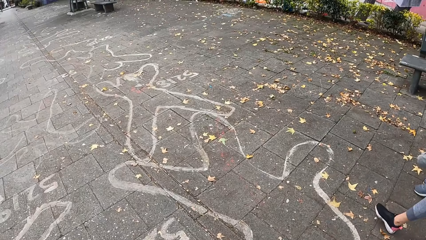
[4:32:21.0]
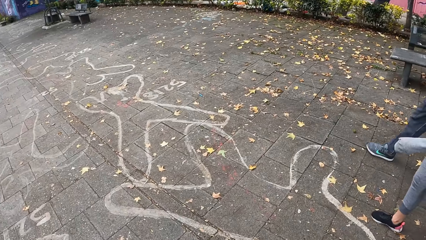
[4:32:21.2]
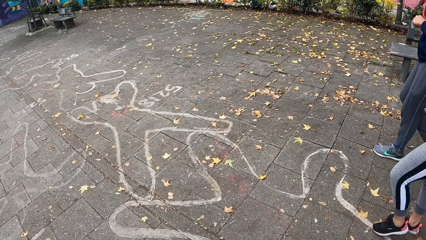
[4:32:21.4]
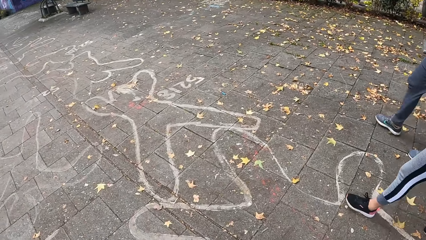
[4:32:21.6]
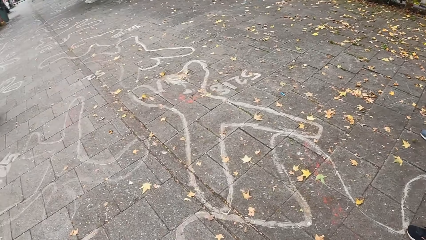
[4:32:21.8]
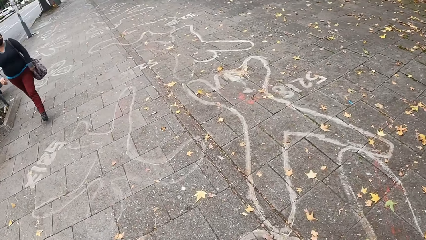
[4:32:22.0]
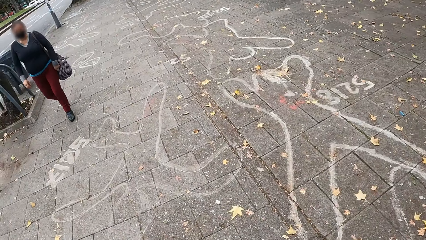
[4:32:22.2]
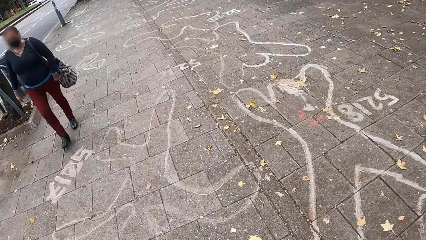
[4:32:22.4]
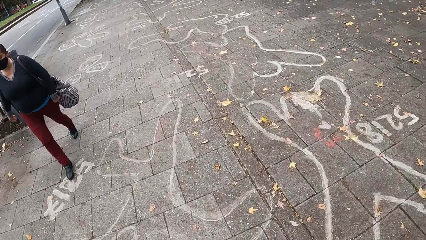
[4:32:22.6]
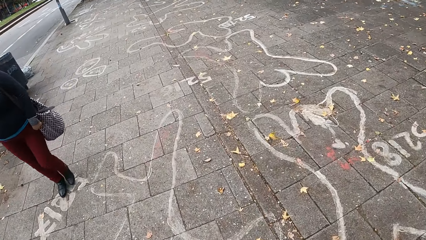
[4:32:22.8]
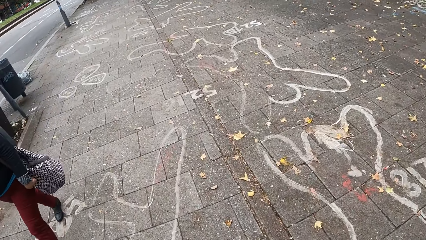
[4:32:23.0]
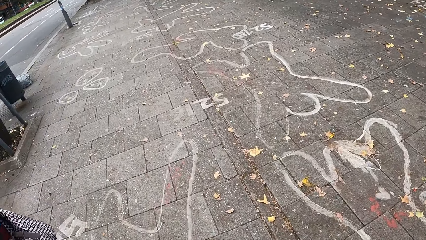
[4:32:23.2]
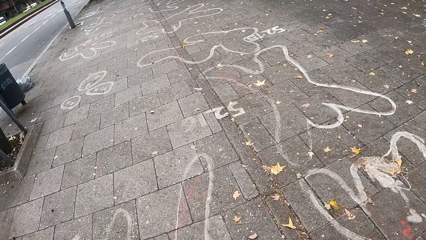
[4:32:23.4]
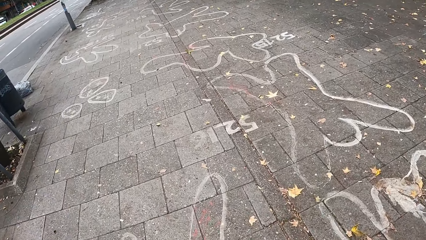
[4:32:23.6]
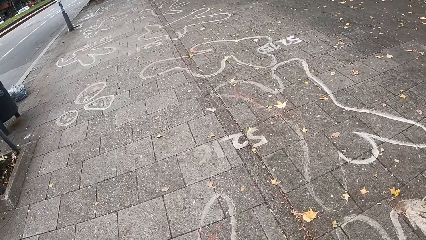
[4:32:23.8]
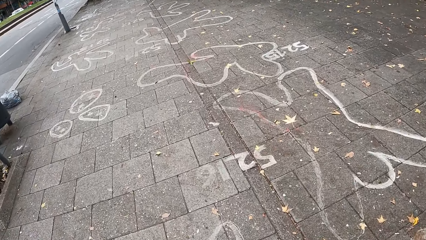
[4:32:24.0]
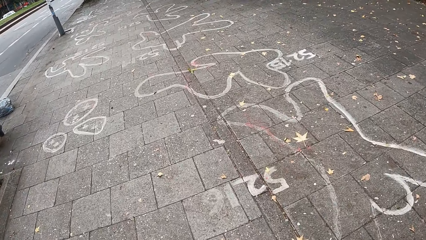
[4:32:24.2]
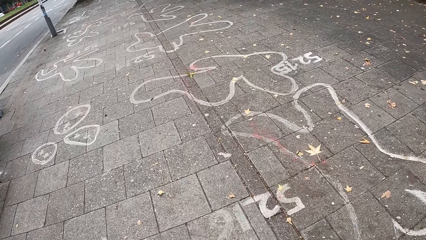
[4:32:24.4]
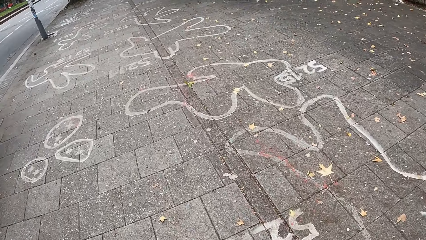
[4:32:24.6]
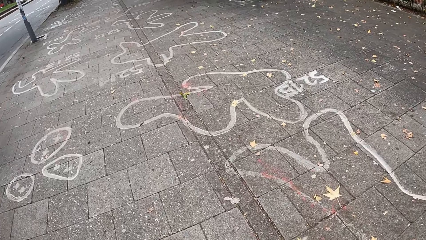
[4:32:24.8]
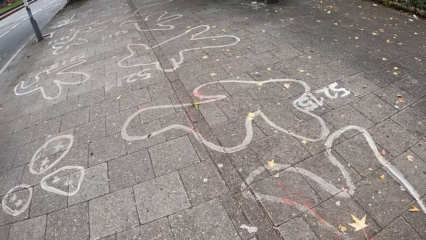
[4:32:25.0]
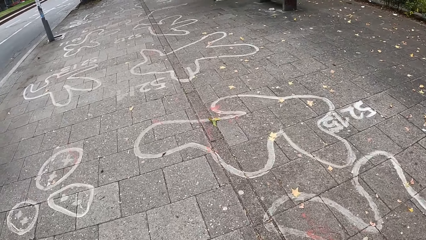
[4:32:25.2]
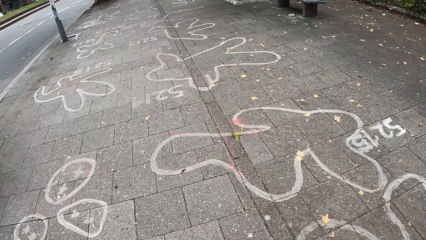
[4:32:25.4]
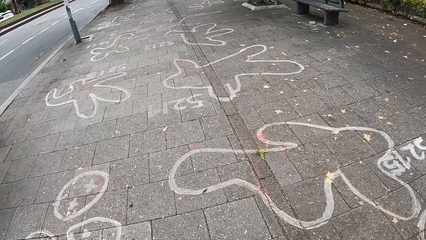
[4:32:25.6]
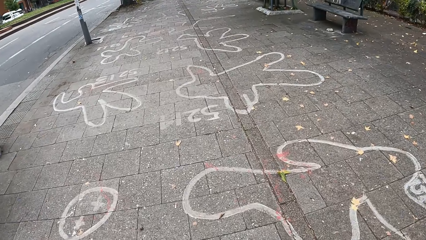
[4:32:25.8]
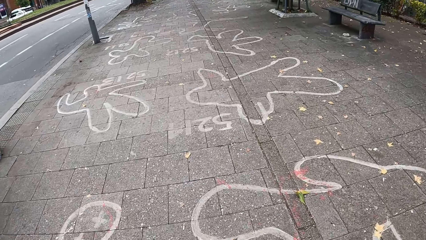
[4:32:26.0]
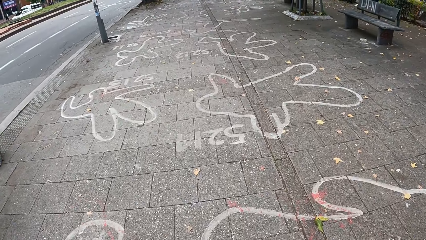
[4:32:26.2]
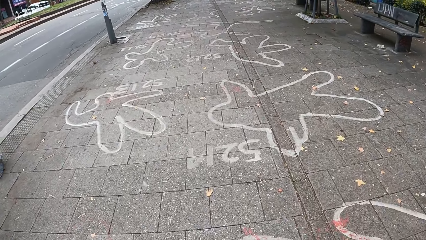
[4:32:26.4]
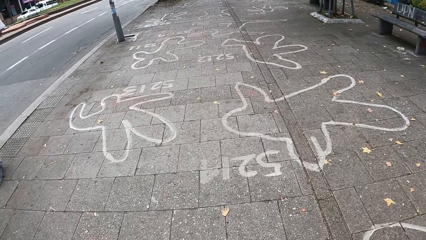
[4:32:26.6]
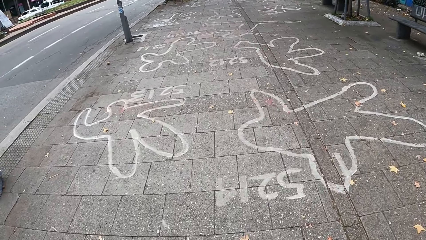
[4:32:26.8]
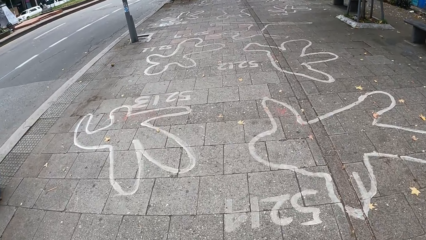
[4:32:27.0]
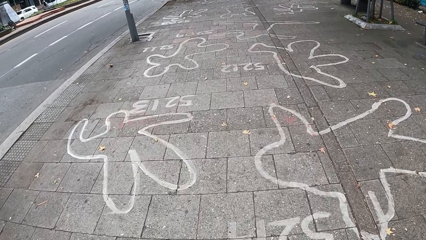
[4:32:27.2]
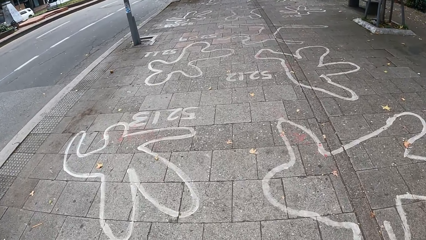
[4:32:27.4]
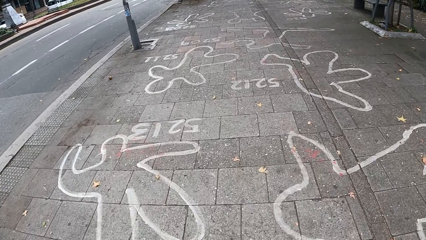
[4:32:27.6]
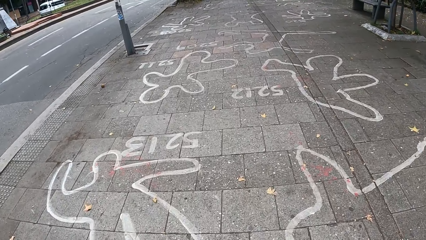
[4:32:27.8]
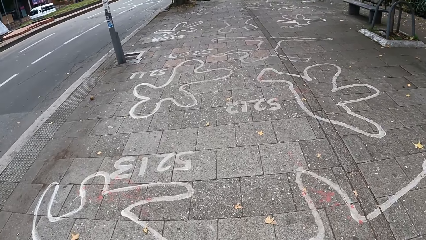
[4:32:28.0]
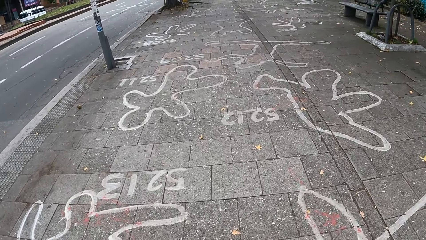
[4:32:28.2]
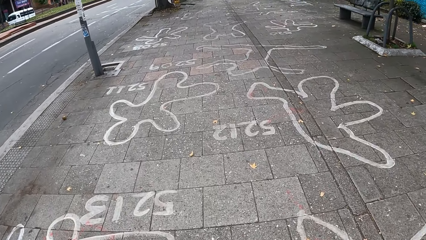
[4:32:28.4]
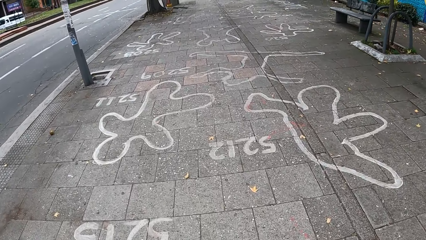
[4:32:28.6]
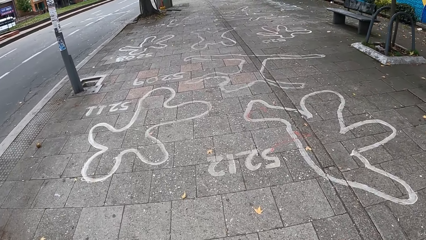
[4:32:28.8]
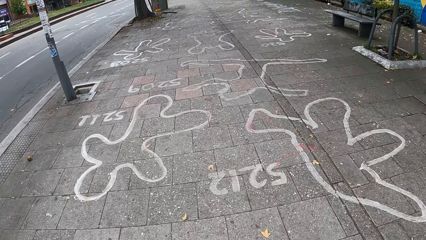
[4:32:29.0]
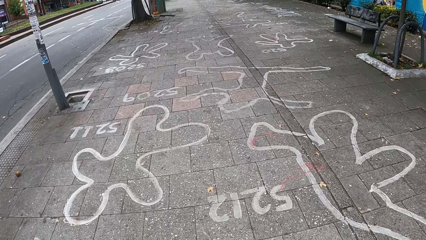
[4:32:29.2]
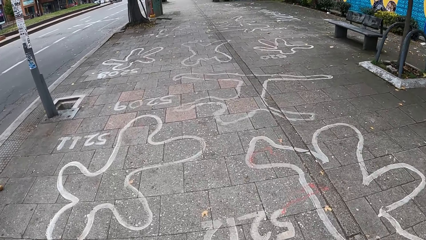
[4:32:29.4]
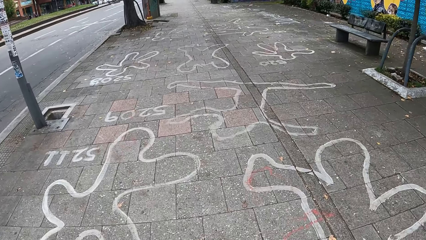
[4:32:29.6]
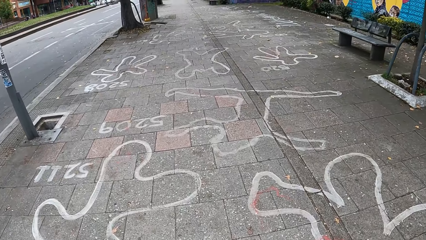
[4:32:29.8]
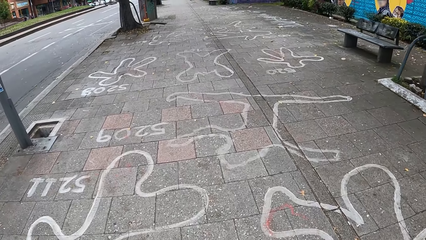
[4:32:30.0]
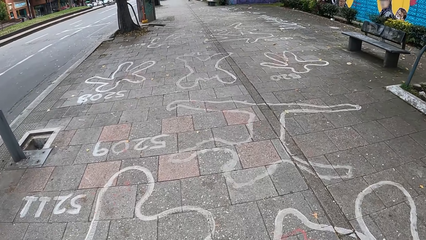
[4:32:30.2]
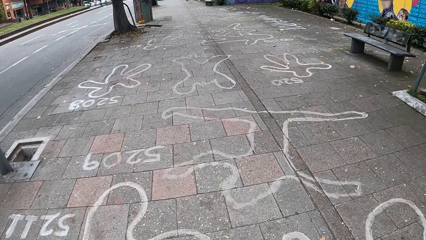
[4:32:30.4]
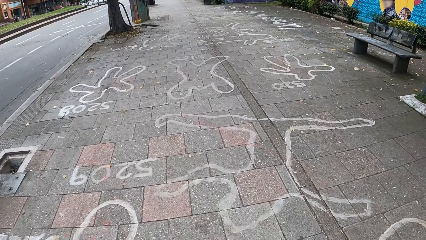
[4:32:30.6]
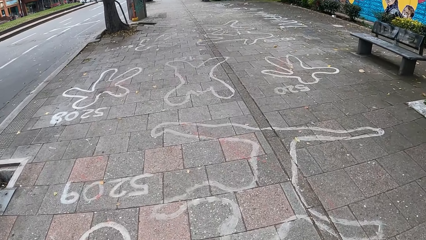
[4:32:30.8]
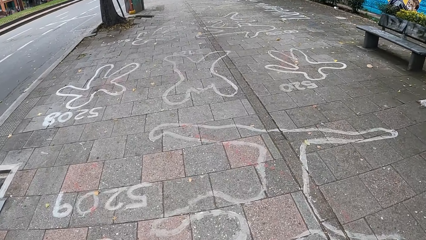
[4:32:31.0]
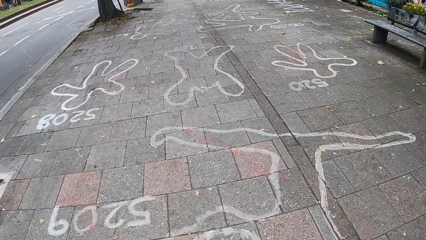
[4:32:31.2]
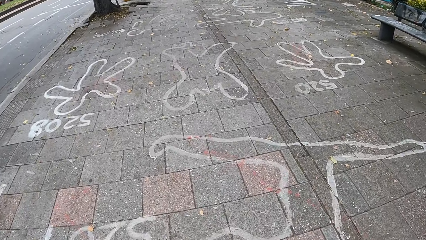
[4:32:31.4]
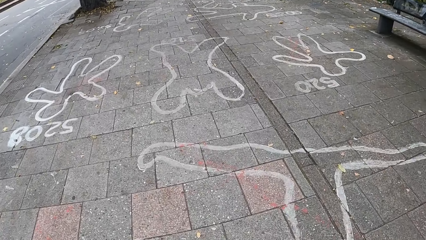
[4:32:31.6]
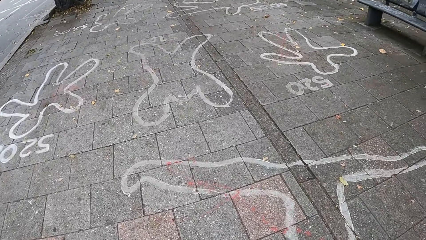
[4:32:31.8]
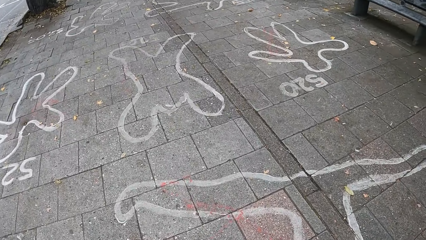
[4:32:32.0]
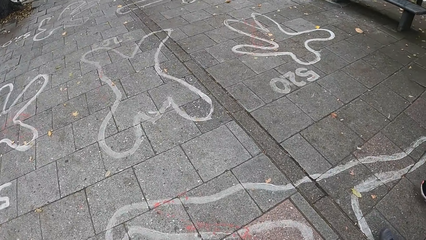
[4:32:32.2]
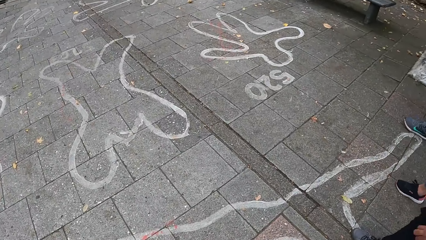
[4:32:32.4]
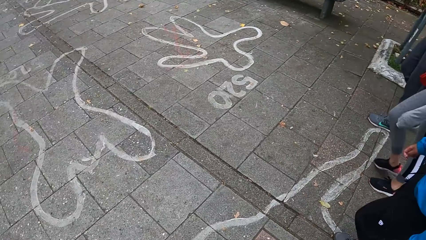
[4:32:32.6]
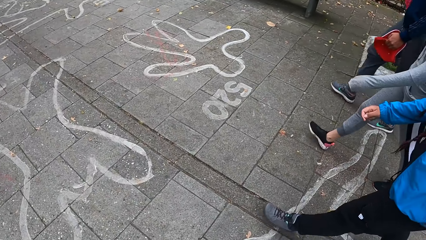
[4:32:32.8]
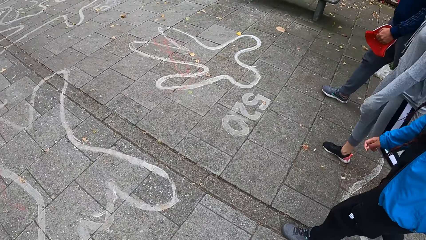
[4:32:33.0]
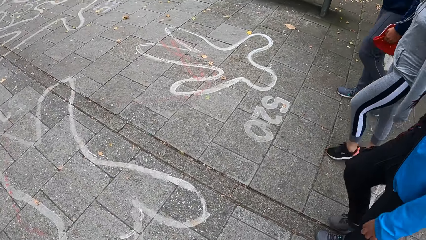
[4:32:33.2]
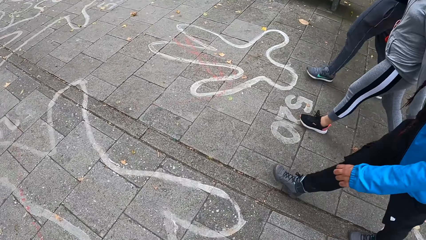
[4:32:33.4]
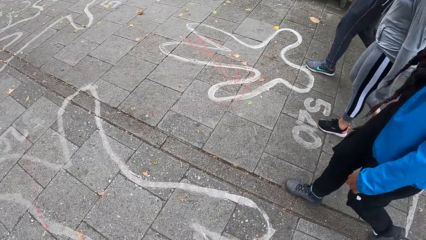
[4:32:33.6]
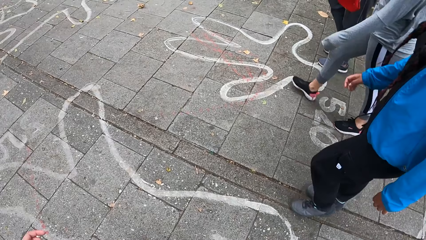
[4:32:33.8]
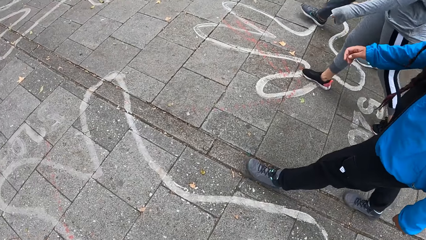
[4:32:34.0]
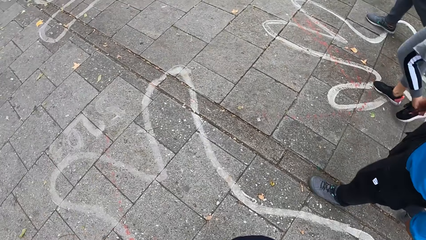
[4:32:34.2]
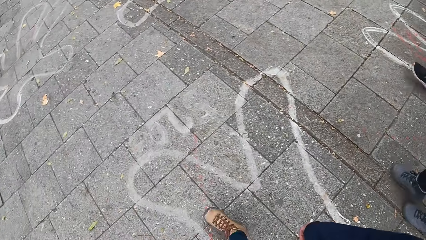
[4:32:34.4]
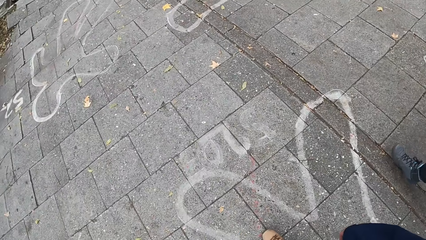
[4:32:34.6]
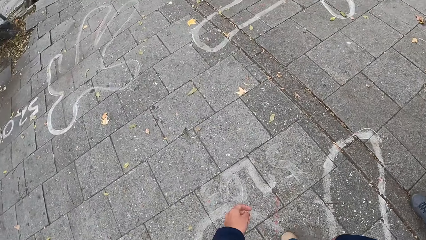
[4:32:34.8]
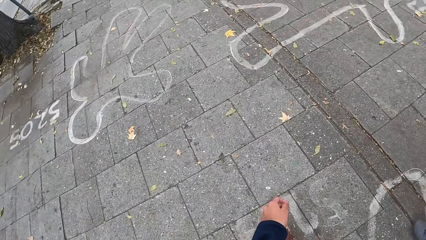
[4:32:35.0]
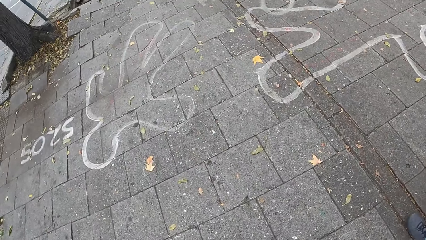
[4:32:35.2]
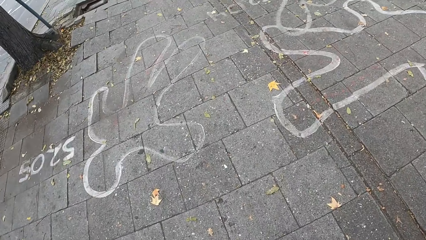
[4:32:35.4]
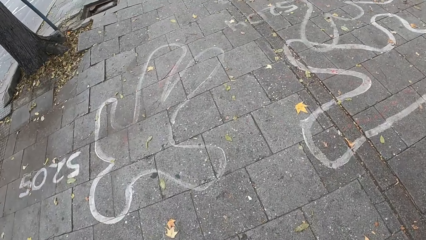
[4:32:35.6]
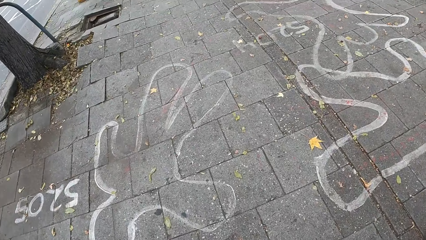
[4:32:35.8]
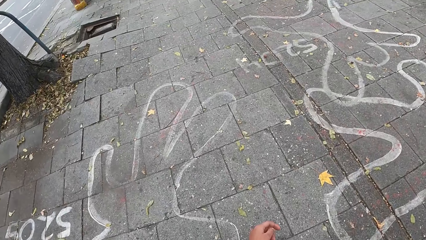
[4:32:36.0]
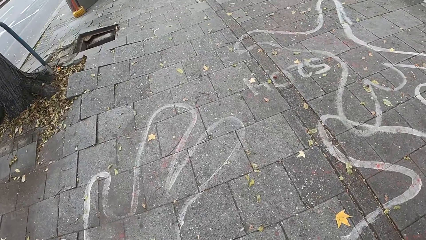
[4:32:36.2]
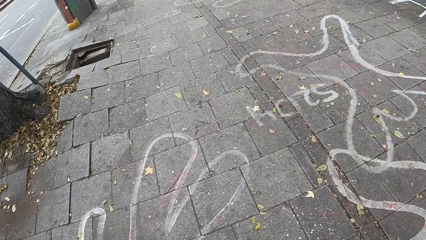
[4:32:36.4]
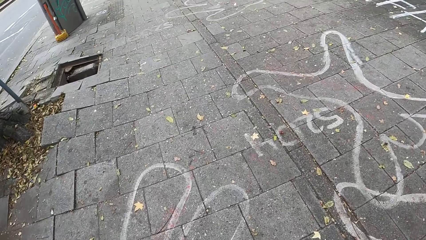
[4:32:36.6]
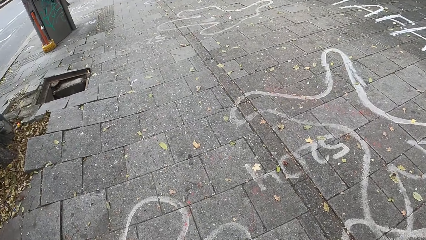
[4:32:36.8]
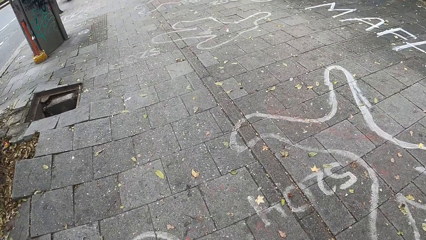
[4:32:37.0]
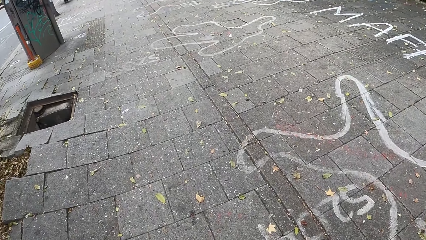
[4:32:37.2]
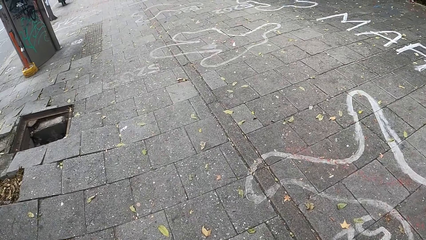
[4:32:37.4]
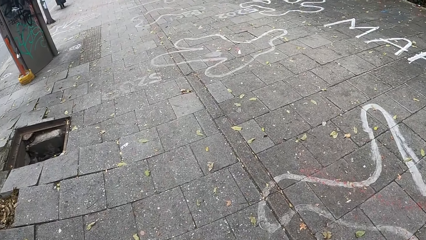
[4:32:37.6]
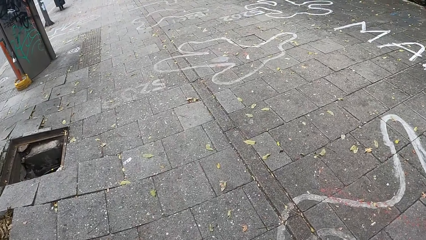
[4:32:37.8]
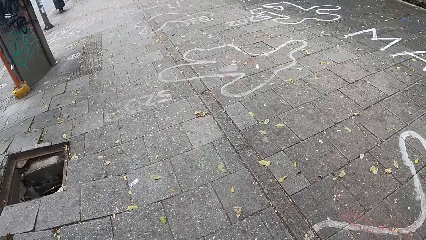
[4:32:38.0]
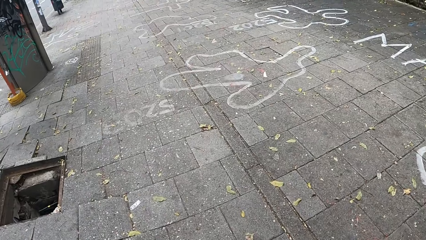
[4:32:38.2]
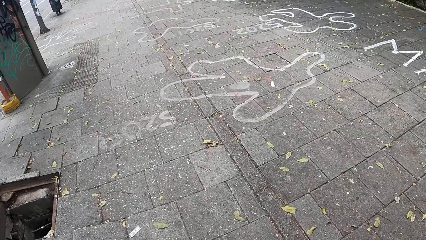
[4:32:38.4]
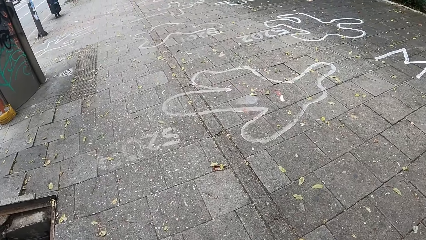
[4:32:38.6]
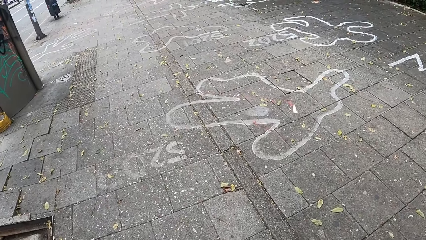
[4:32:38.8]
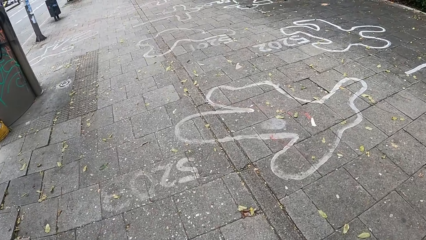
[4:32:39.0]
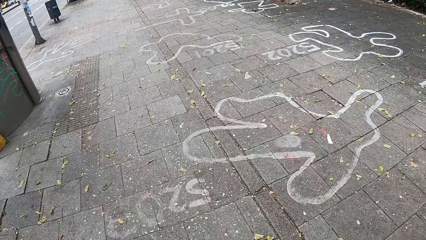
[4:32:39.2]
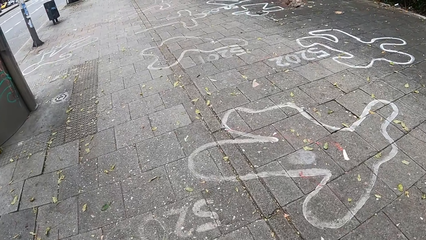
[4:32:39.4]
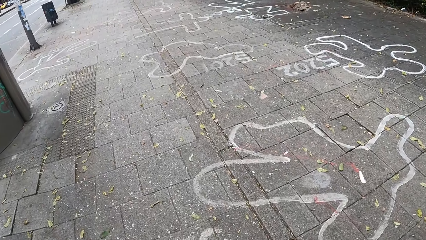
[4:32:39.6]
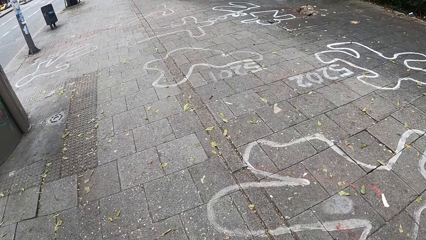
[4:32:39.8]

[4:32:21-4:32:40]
The camera wearer looks at the right. A woman walks past the camera wearer. The camera wearer looks forward. They look at the left. They look forward. They look at the right. They look forward.
